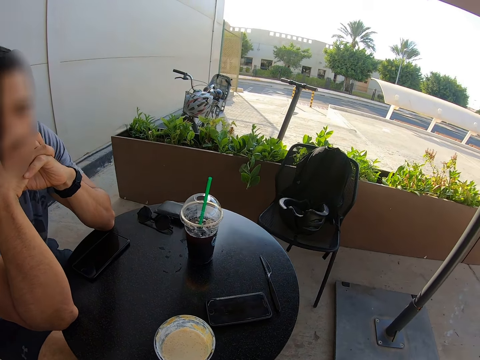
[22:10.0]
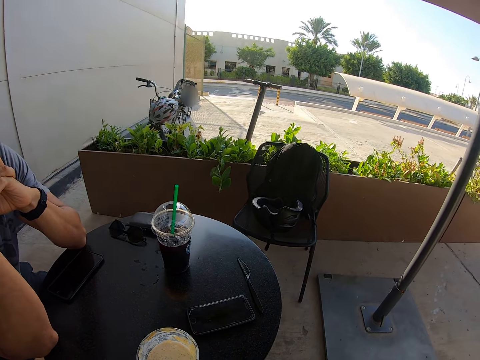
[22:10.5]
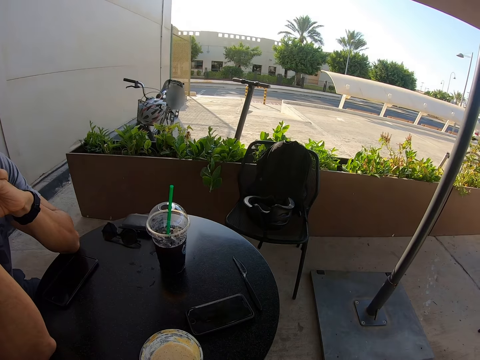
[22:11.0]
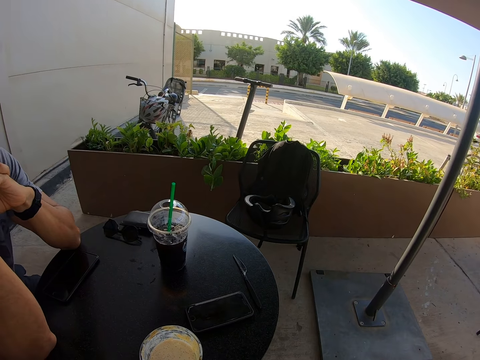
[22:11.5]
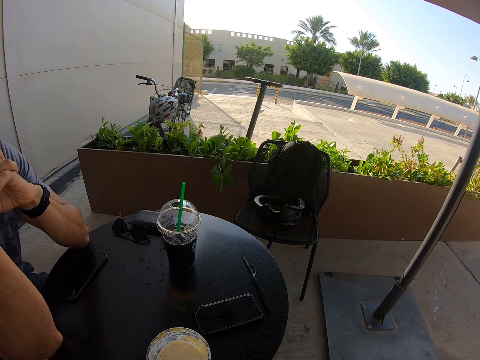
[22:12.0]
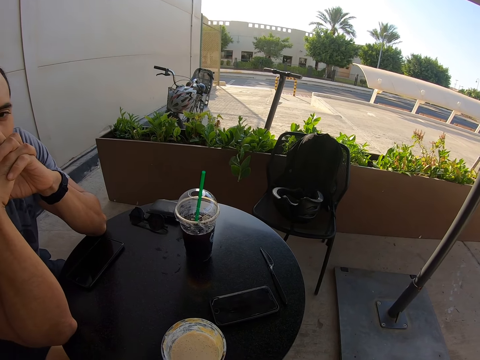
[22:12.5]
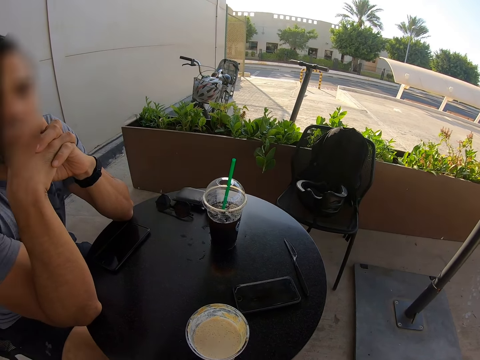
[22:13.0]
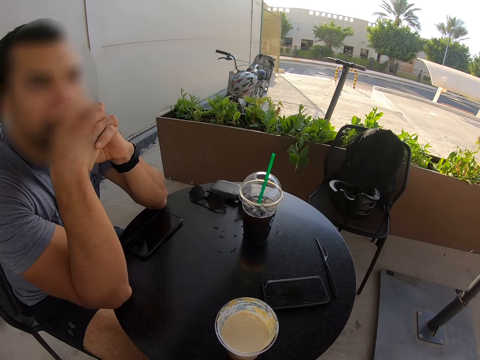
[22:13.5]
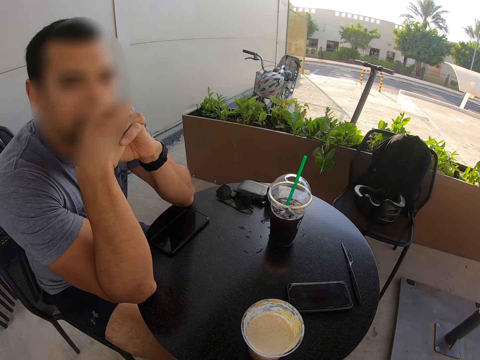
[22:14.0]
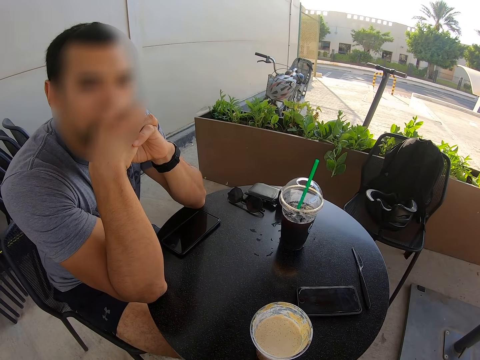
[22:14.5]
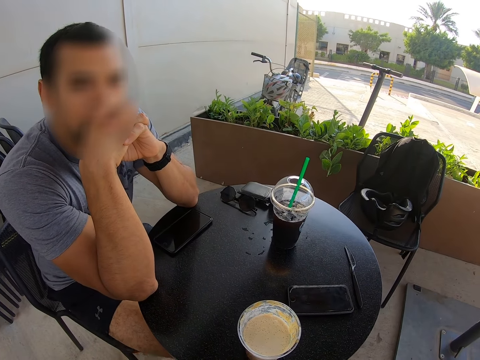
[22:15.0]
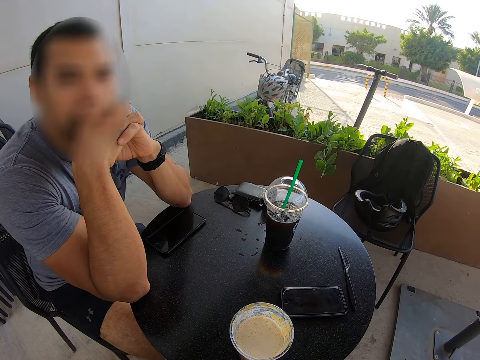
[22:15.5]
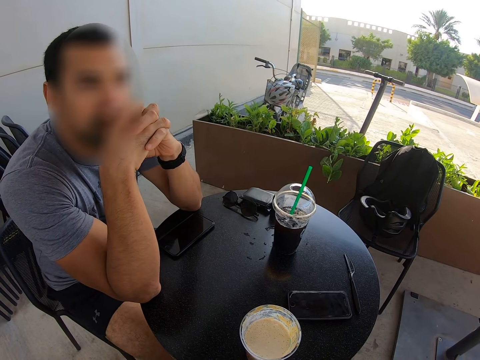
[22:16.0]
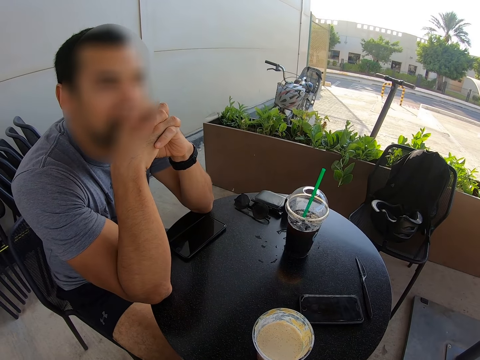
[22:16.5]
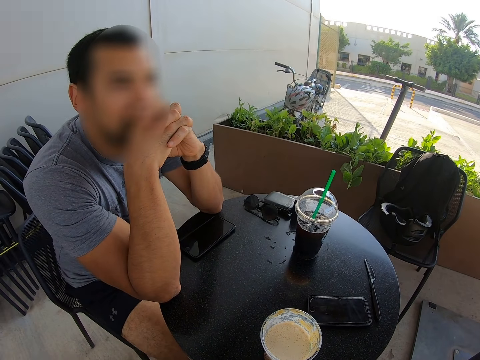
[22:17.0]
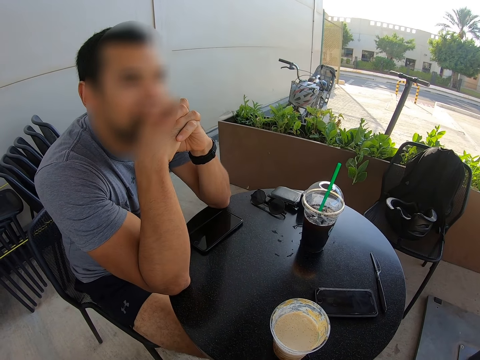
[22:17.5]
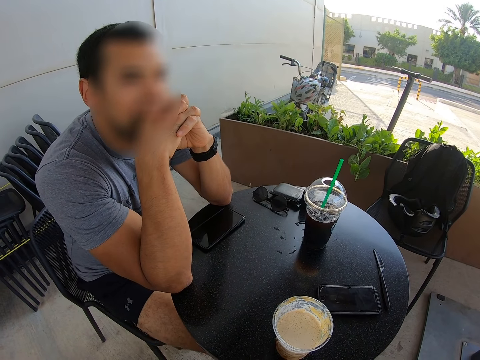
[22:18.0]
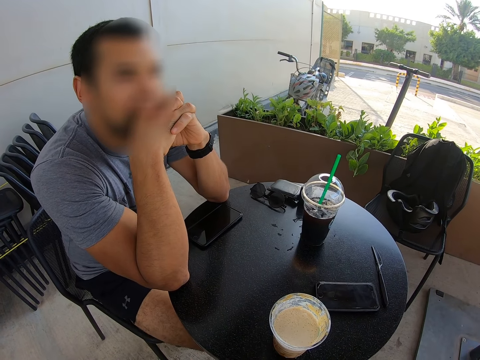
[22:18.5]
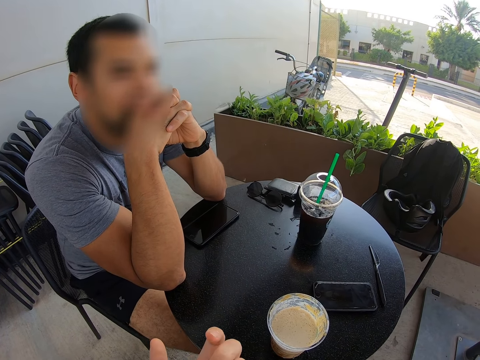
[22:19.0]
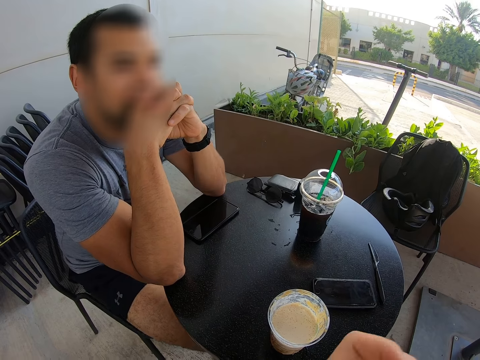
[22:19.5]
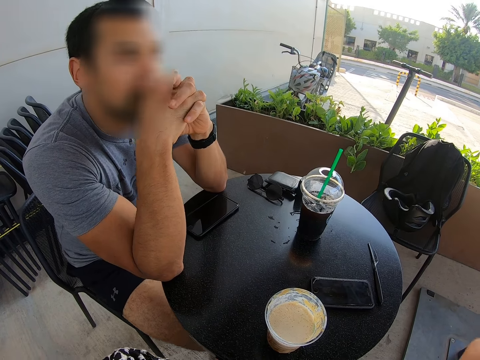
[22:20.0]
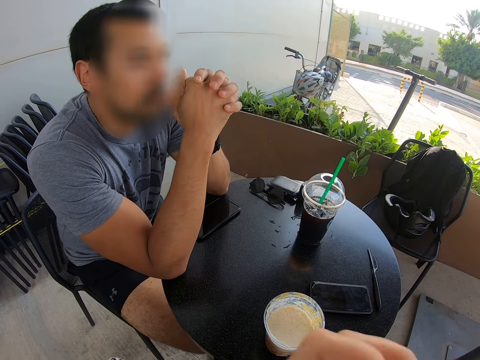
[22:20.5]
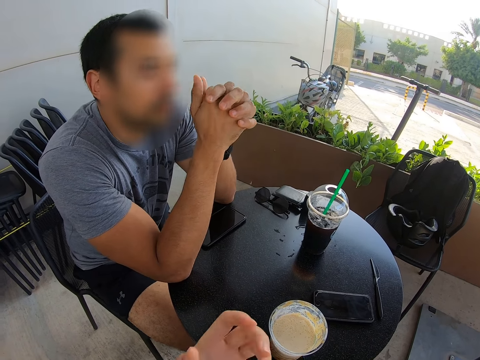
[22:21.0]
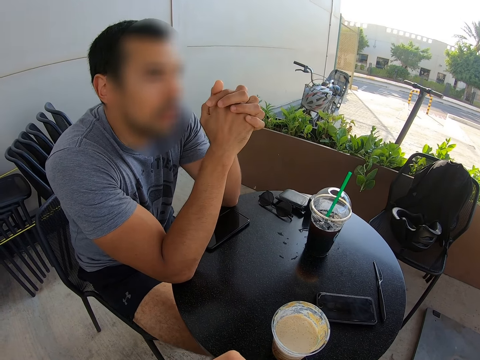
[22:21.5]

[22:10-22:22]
A man shakes his leg.

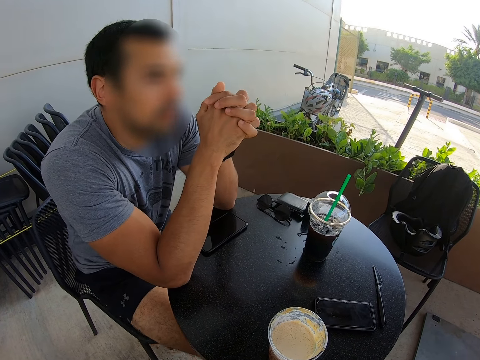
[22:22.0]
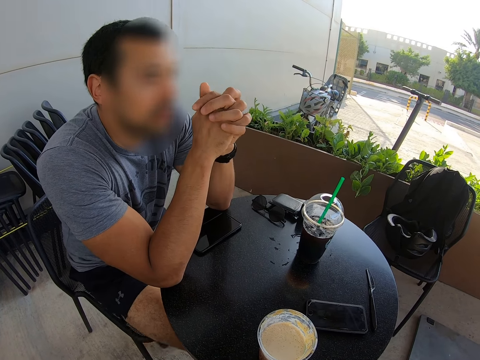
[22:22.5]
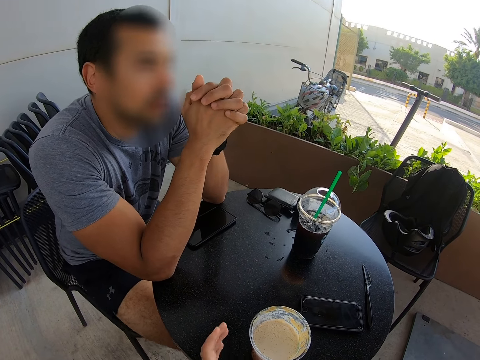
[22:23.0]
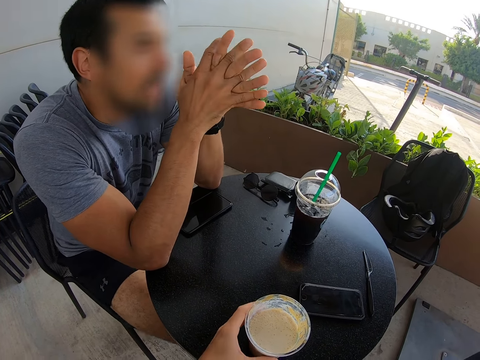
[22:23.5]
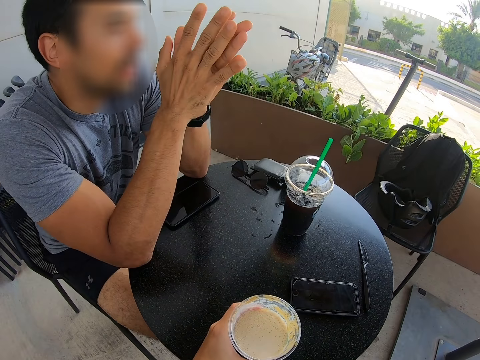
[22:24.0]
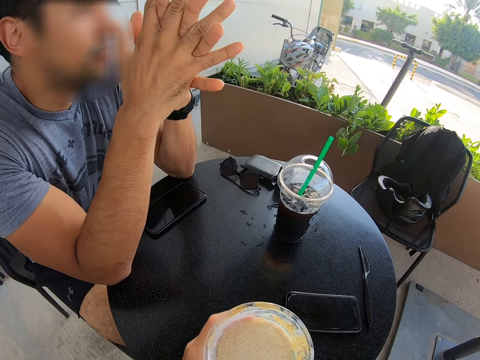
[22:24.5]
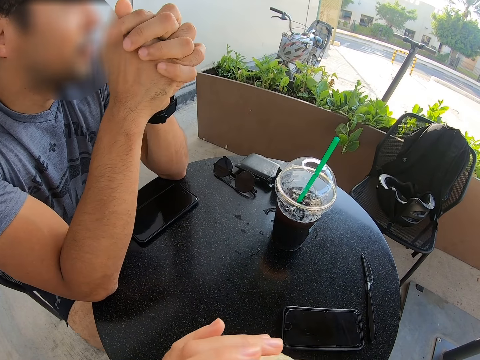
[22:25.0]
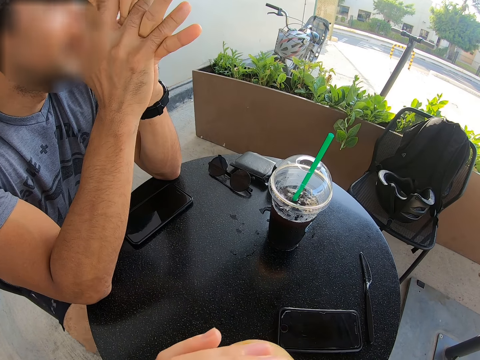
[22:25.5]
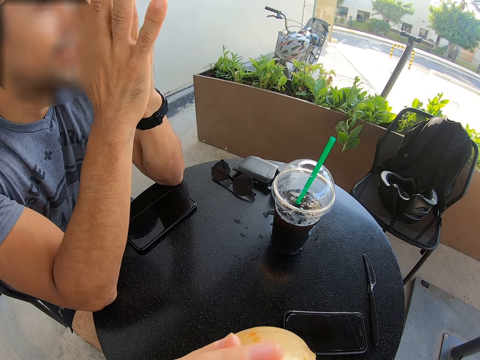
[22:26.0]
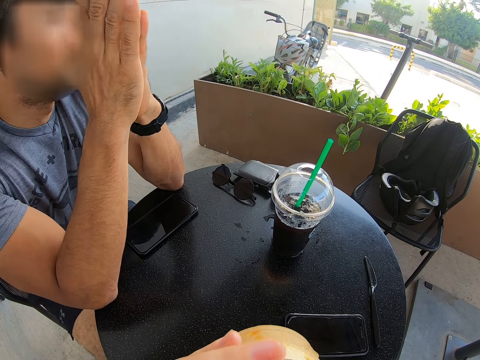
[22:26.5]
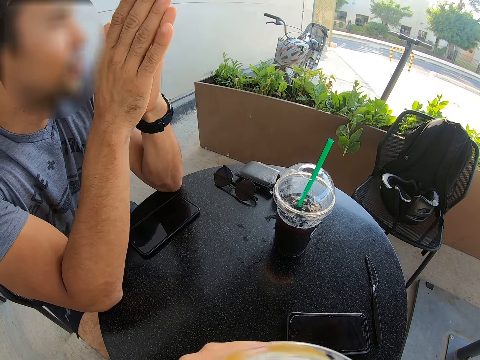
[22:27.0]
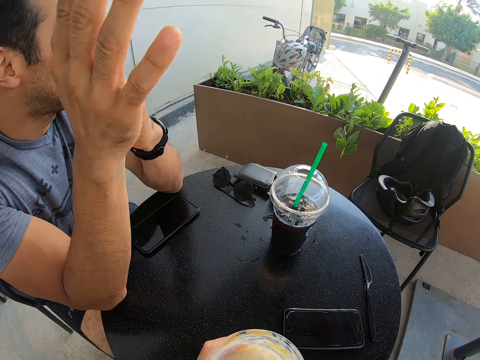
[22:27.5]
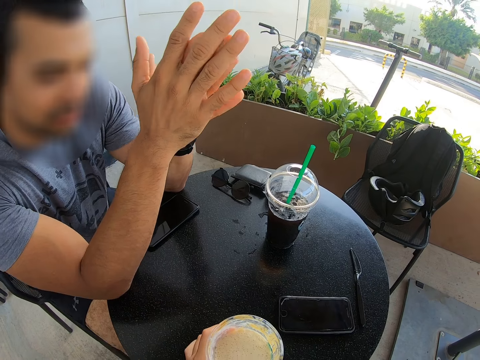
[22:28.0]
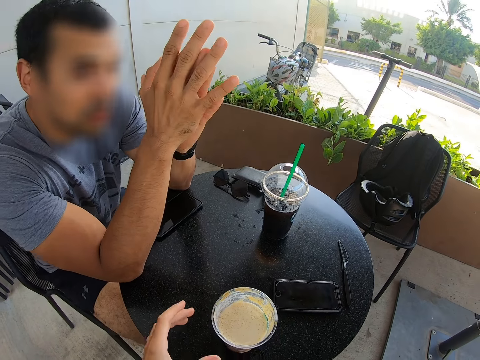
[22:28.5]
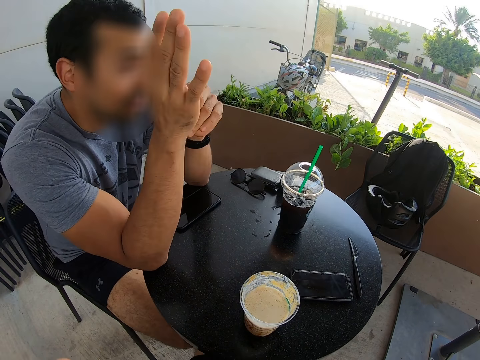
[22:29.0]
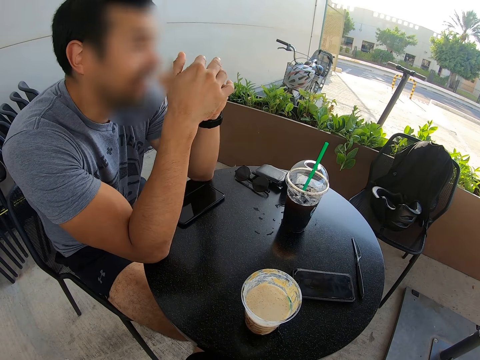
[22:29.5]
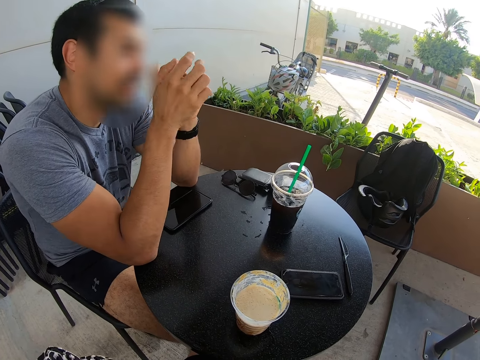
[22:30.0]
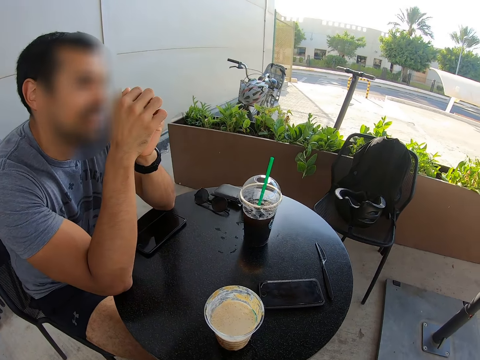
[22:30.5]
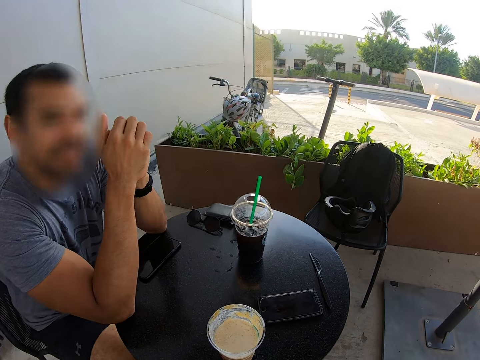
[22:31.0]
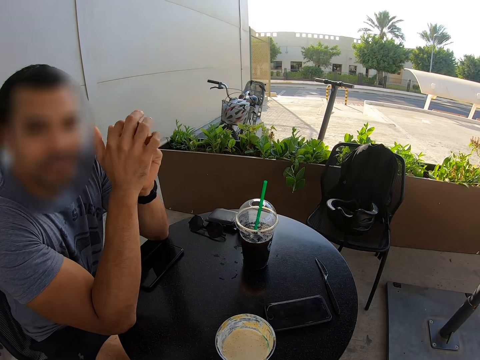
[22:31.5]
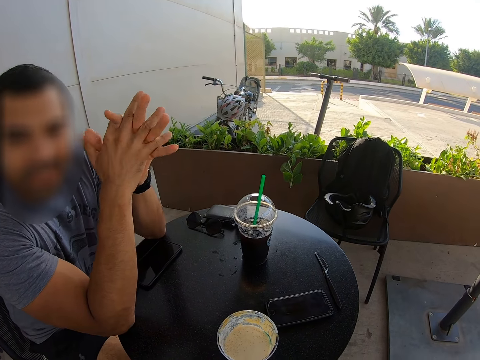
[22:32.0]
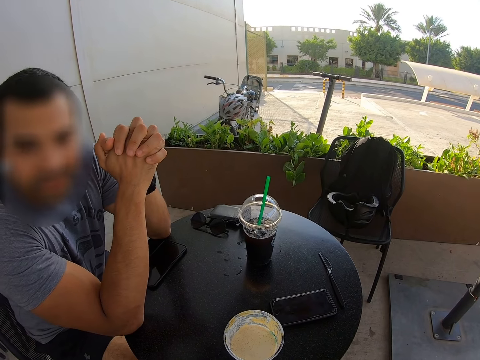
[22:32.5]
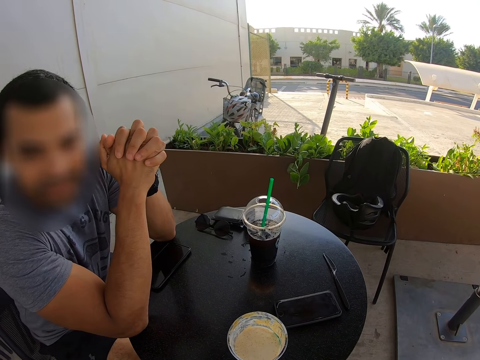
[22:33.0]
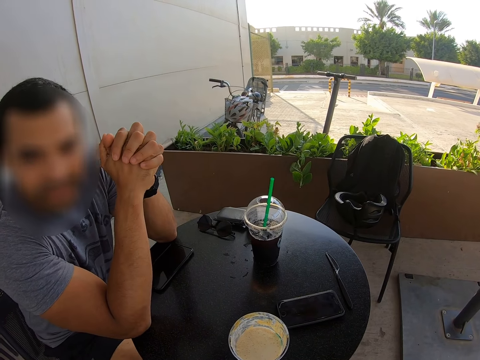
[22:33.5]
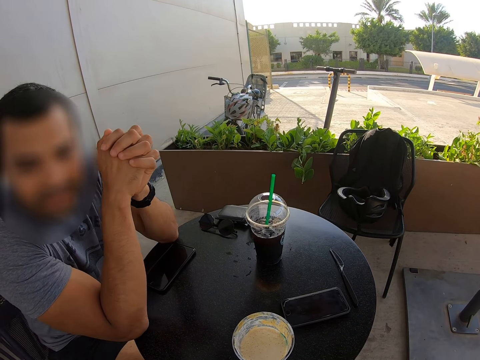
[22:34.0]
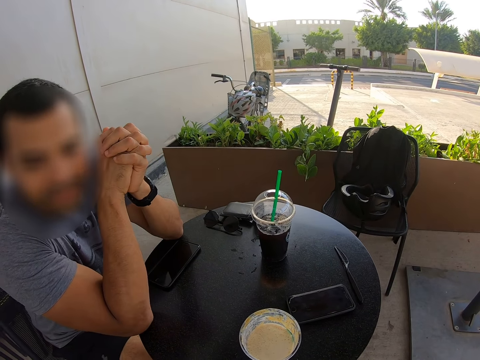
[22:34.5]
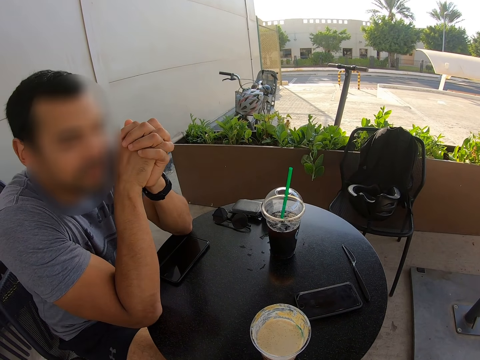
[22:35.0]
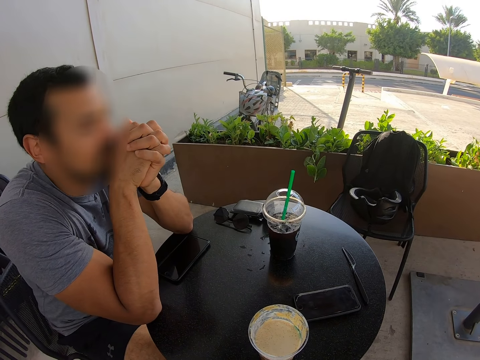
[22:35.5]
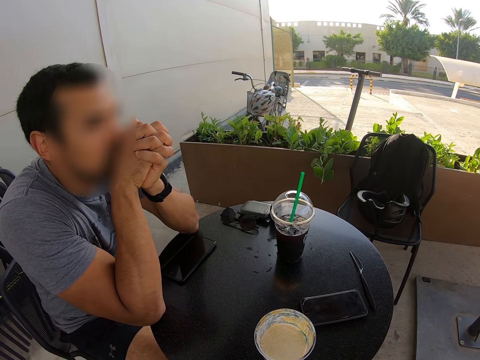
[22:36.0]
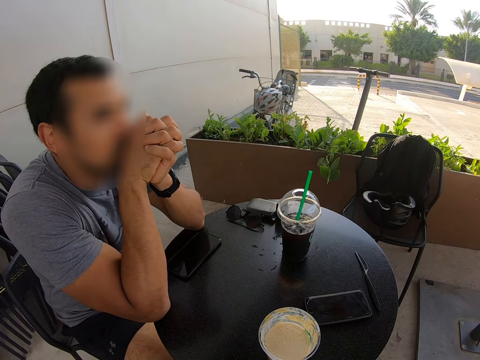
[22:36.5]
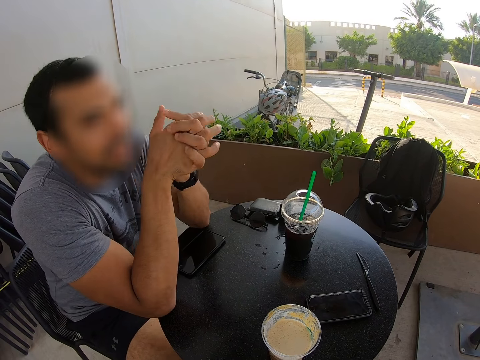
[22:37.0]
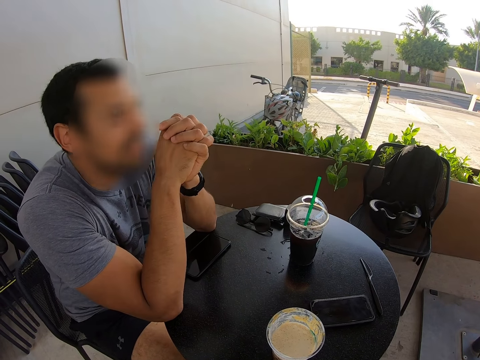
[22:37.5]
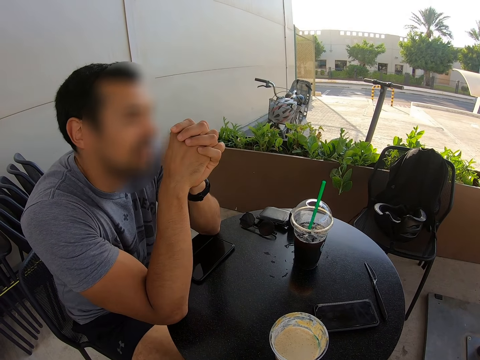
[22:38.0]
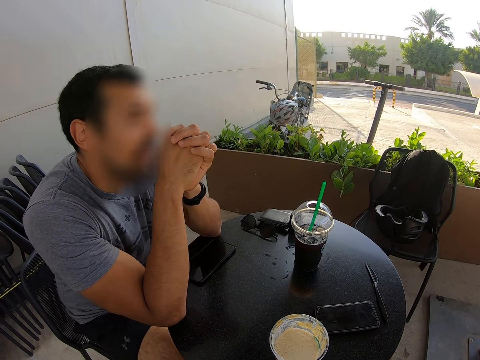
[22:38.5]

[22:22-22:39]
The camera wearer drinks ice cream. They place the cup of ice cream on the table.
